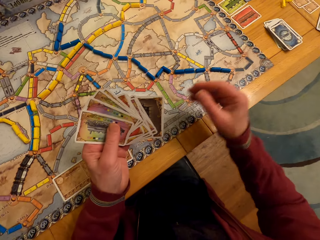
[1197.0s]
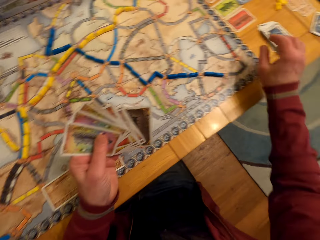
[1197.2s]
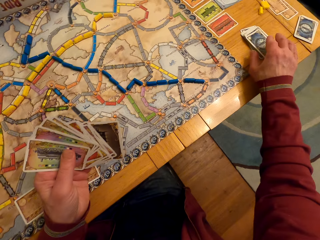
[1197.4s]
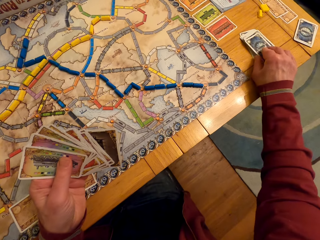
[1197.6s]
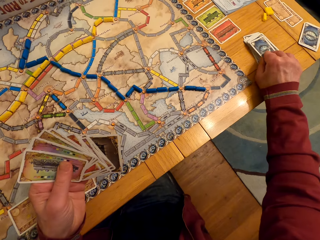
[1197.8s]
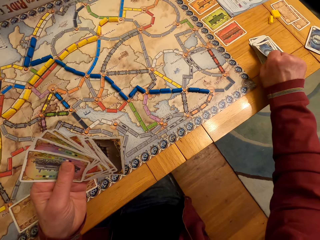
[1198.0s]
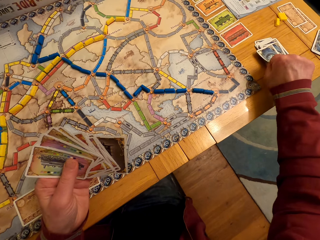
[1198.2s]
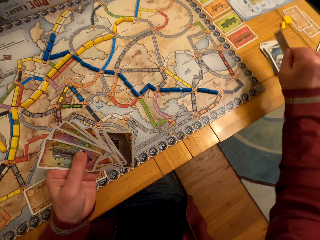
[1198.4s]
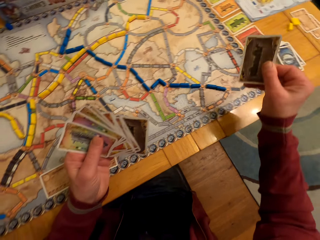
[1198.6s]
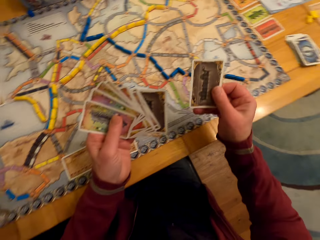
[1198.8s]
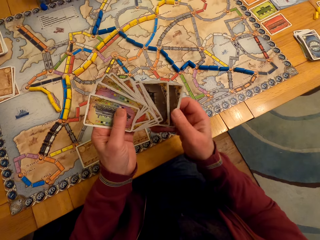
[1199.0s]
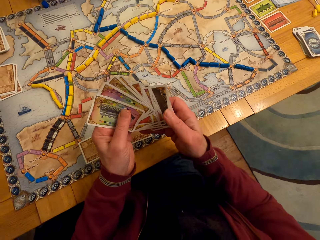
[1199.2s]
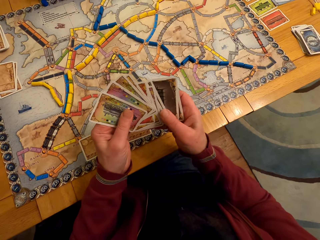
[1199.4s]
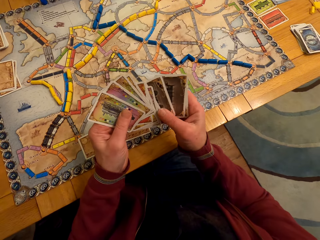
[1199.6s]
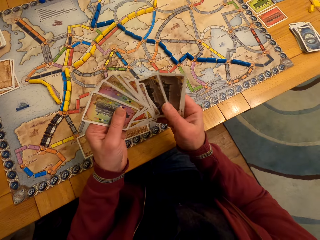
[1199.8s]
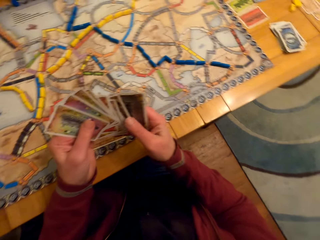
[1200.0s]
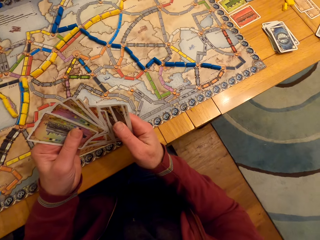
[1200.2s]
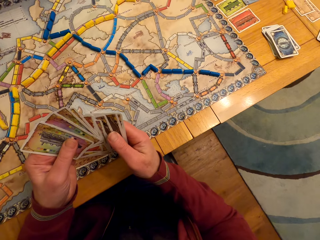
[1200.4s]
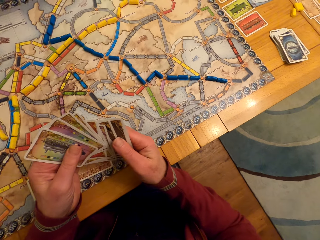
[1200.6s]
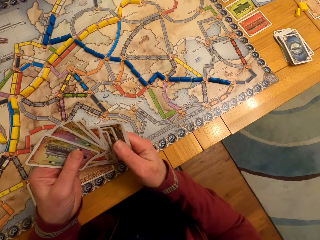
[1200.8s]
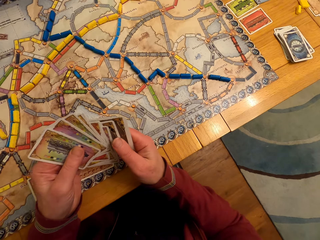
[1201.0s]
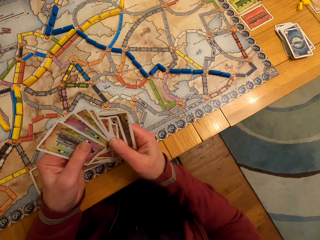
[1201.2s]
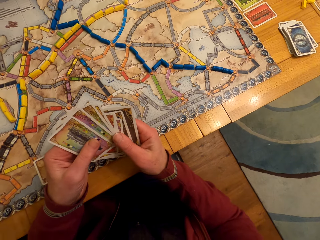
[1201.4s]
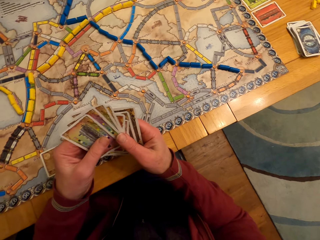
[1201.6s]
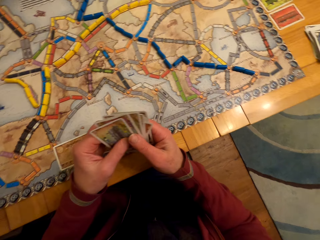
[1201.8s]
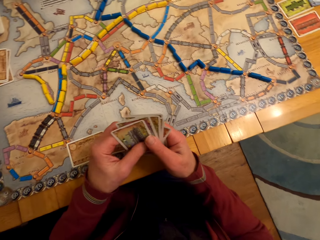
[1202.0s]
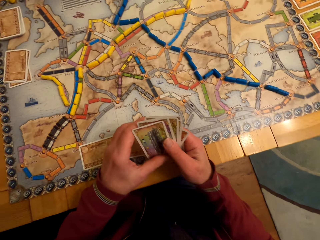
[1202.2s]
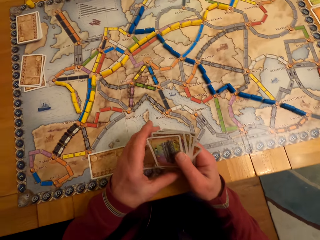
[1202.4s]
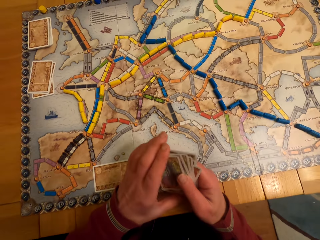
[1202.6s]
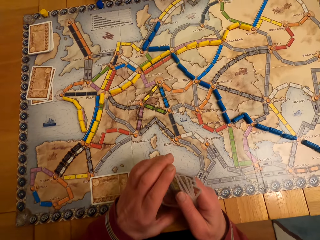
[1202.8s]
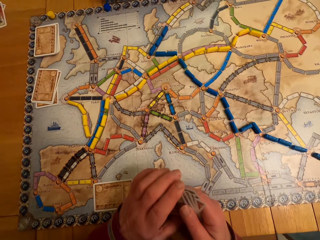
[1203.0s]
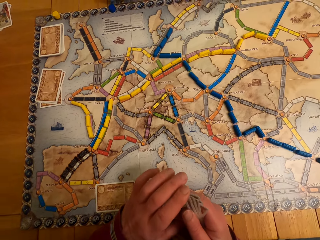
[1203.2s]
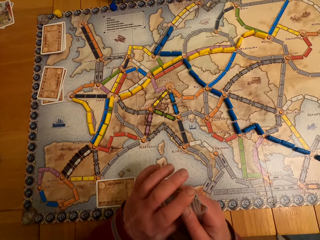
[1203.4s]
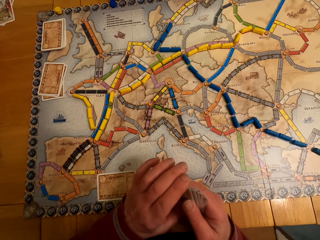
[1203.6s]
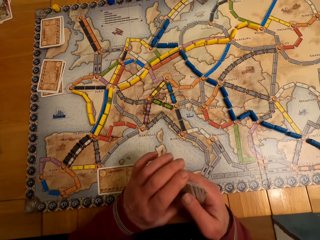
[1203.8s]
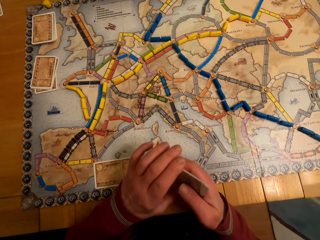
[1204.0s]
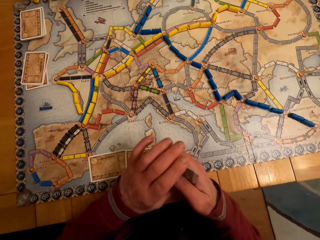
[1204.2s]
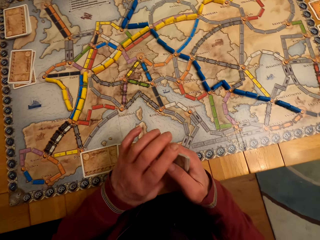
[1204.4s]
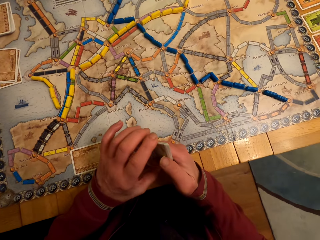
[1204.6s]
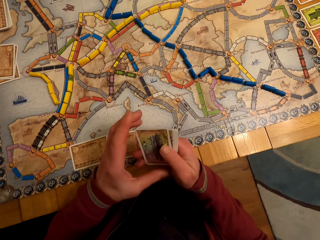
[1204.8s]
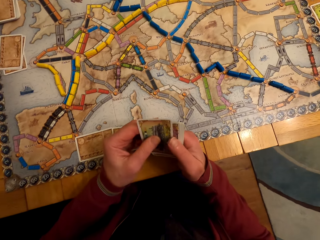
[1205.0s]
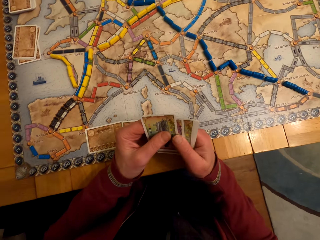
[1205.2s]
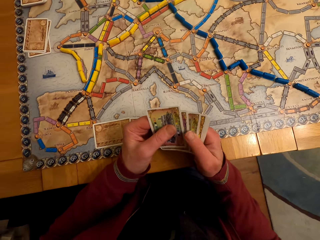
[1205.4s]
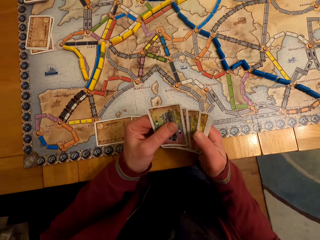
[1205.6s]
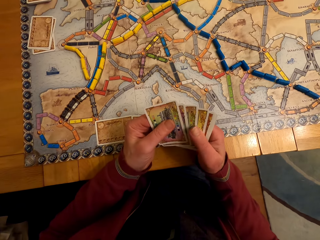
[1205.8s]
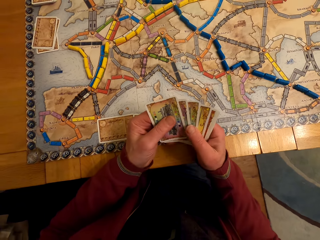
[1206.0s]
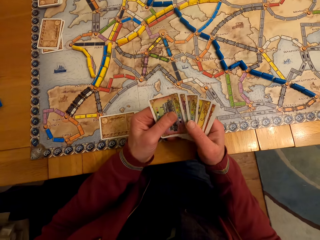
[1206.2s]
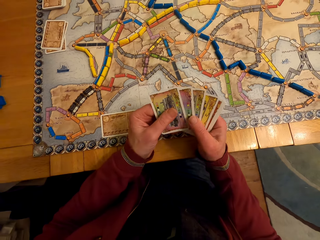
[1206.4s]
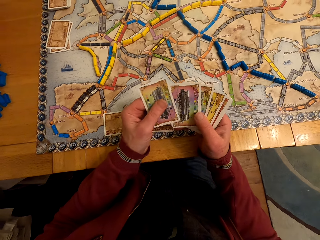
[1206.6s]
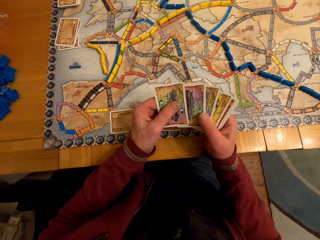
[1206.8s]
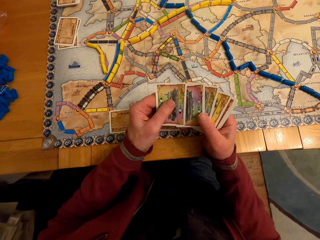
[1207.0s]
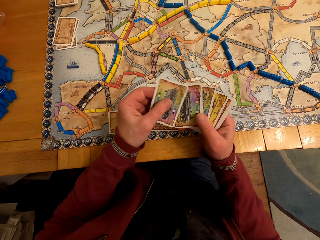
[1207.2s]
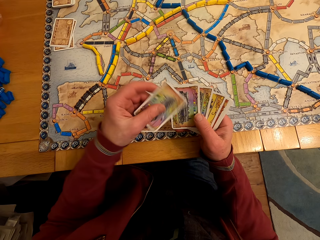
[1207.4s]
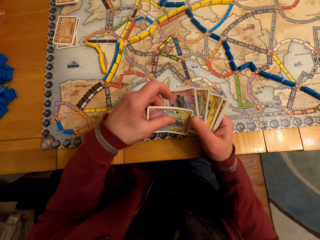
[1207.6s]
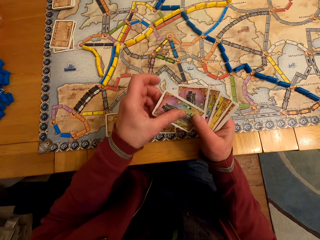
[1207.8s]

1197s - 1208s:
A man picks up the card. The camera wearer picks up a board game card with his right hand. The man passes the card to the left hand, looks at the cards, arranges the cards, and looks at the cards.

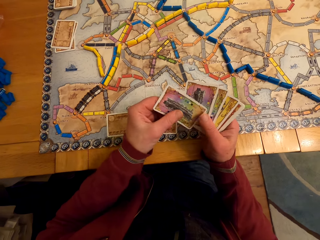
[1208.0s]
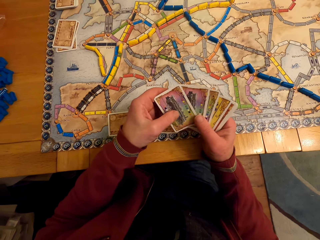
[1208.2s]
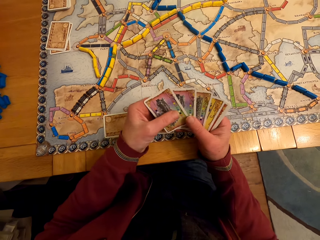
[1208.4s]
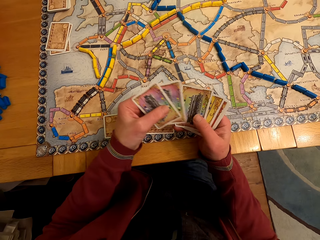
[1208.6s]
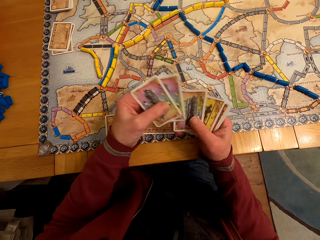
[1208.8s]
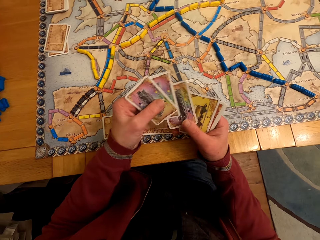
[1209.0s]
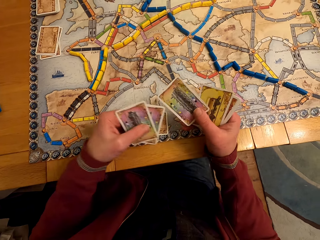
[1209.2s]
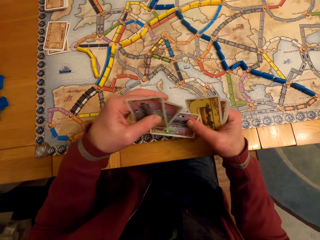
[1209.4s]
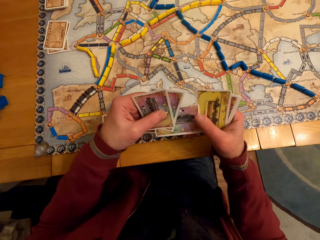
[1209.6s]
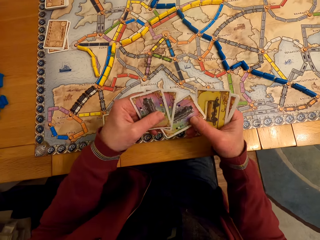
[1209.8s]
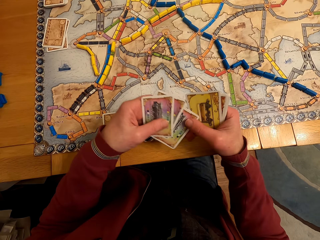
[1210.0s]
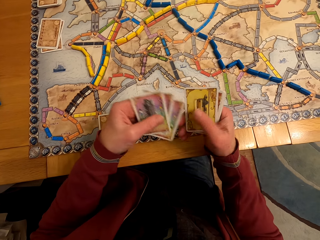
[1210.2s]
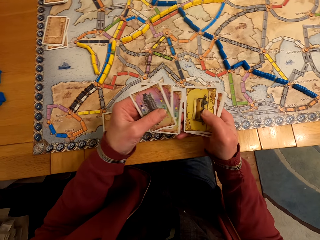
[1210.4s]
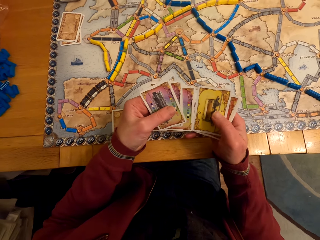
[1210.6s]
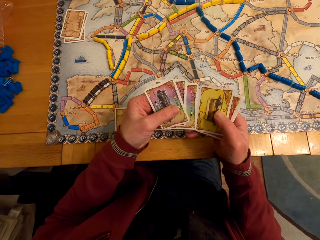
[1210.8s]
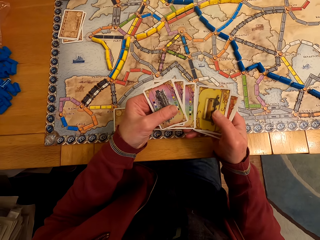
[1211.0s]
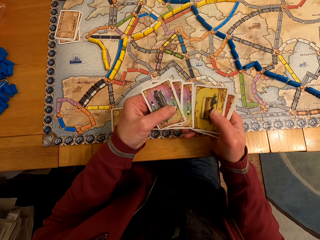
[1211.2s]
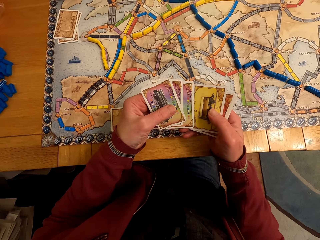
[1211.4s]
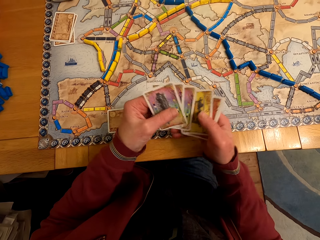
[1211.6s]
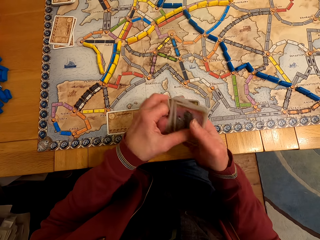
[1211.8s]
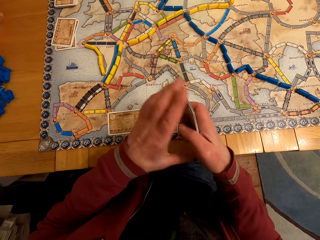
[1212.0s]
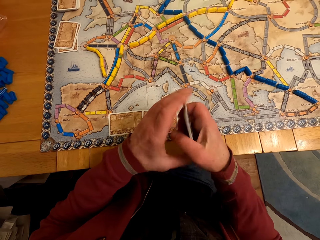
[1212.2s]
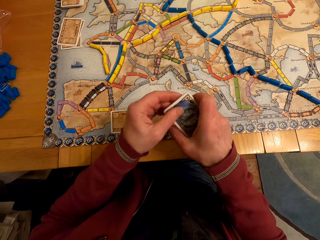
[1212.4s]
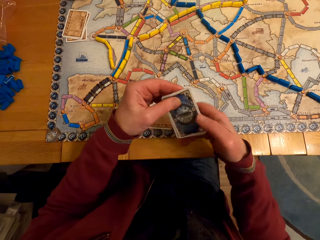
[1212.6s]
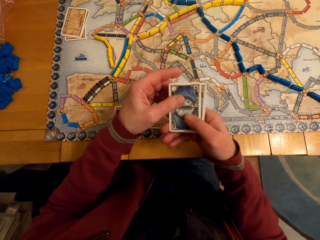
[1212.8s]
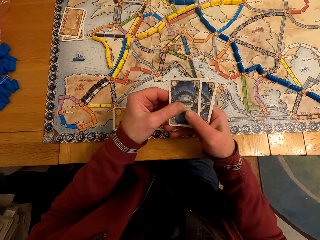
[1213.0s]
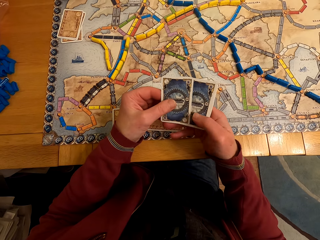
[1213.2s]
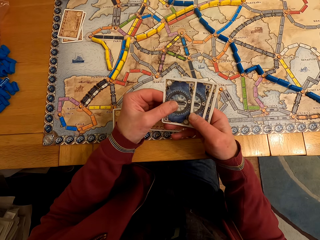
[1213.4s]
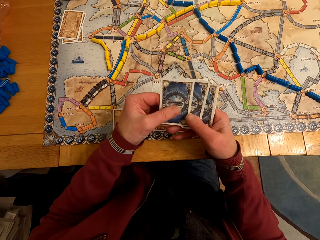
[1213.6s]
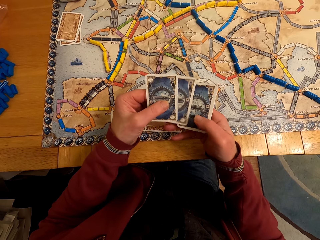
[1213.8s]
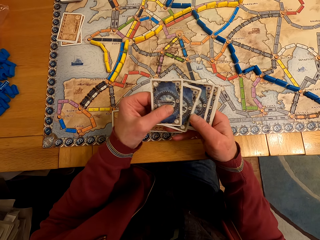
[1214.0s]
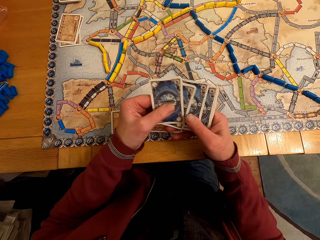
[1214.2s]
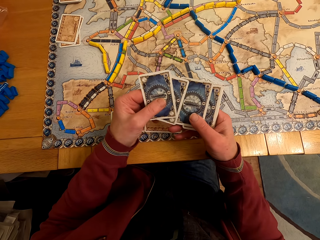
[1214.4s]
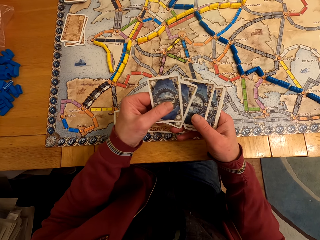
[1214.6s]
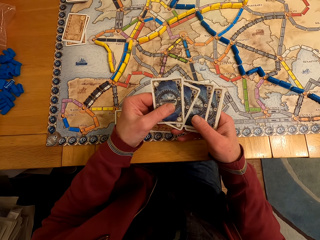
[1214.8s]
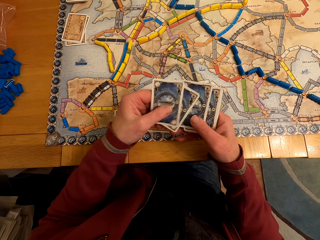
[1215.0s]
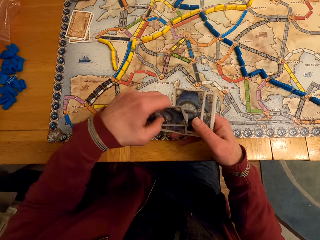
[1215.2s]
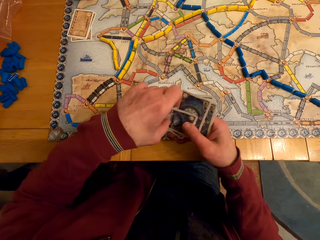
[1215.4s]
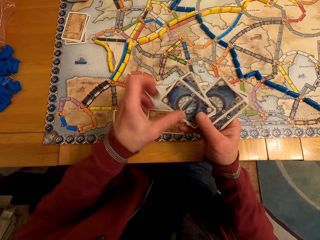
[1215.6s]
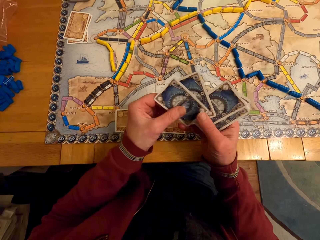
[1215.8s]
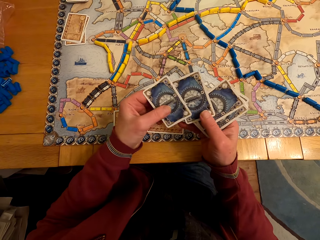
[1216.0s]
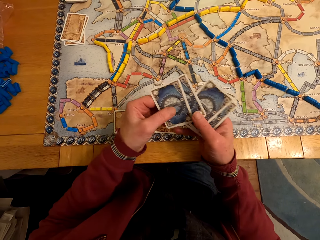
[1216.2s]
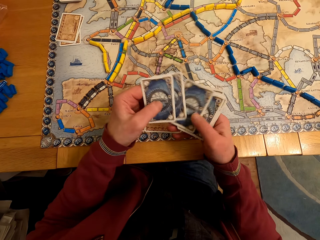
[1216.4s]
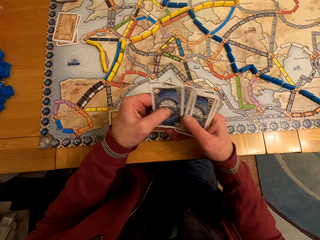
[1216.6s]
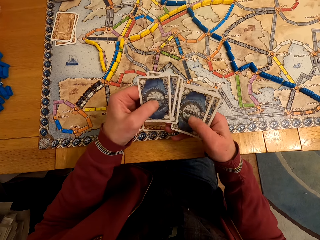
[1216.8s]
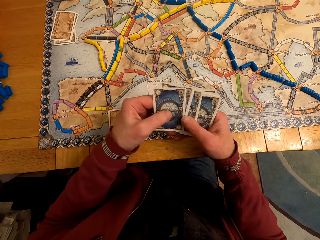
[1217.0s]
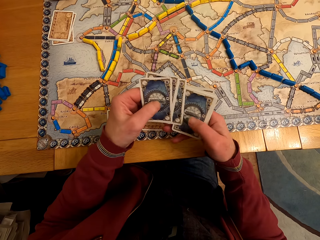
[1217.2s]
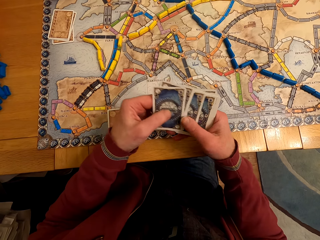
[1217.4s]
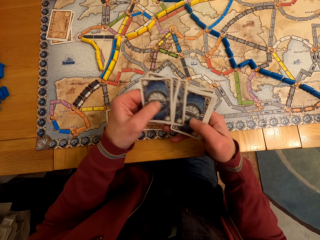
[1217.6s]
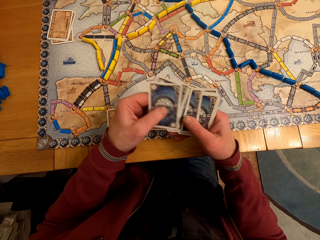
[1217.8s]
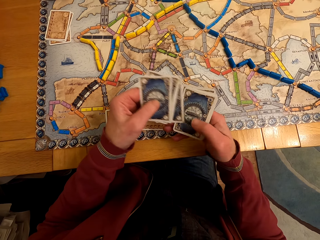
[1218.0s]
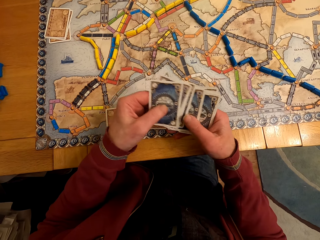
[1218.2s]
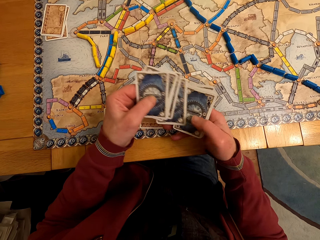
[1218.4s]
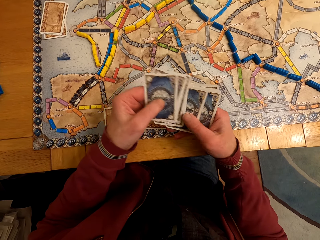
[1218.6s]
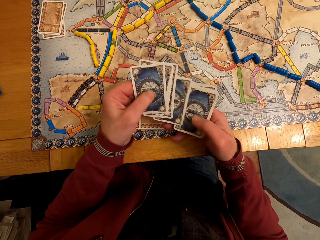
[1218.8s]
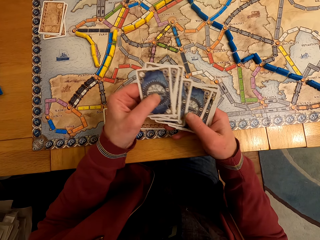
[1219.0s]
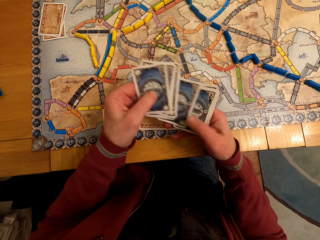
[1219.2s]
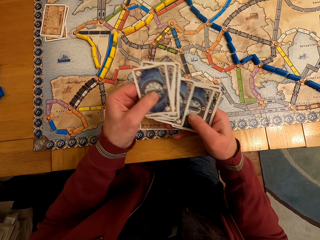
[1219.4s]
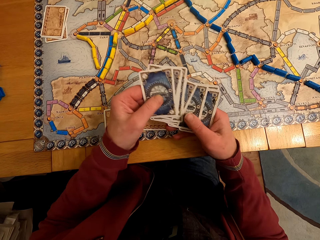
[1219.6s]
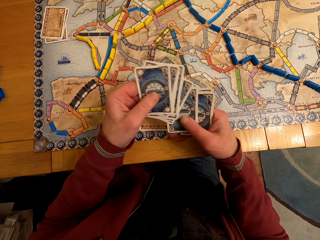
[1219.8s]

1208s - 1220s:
The camera wearer holds the board game cards on his hands. A man looks at the cards, turns the cards, looks at the cards, turns the cards, and looks at the cards.
